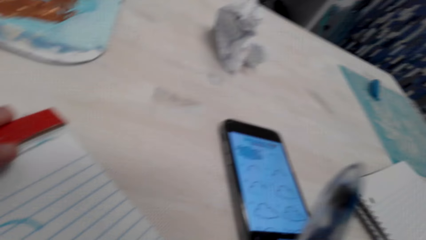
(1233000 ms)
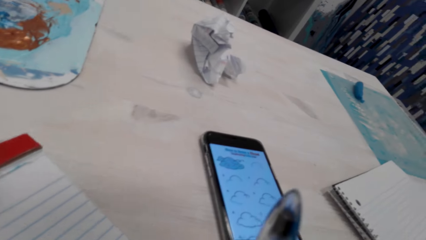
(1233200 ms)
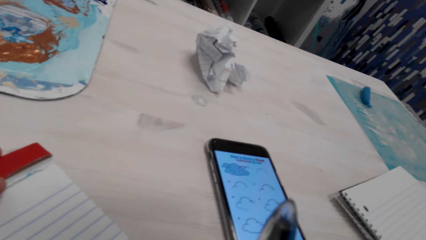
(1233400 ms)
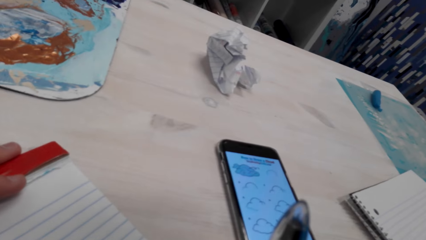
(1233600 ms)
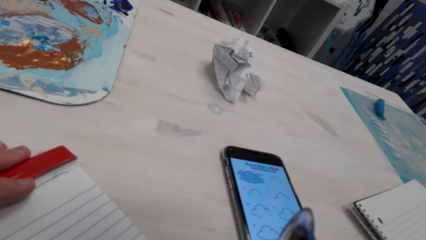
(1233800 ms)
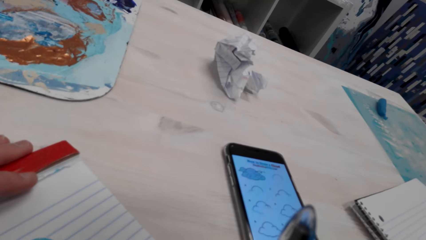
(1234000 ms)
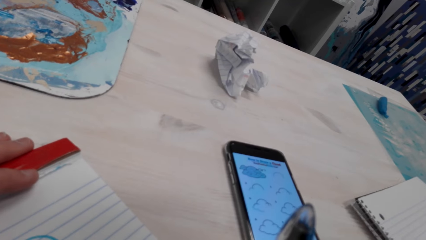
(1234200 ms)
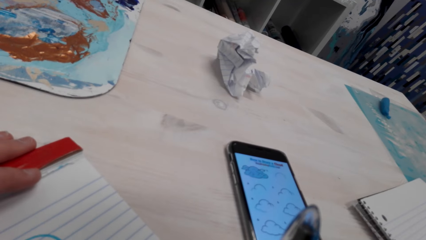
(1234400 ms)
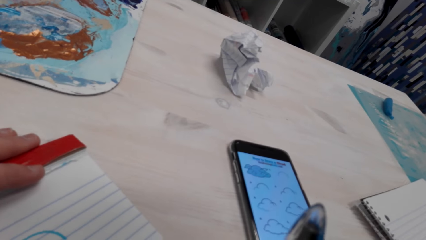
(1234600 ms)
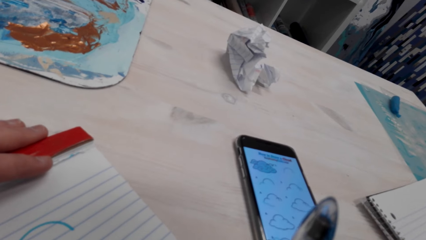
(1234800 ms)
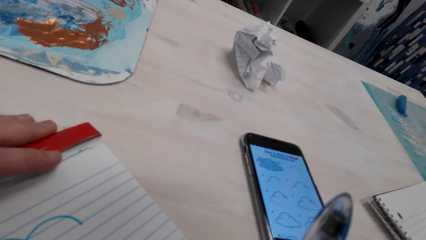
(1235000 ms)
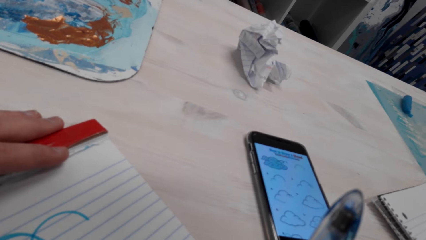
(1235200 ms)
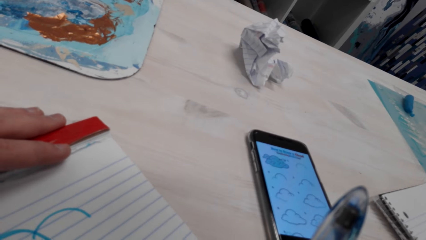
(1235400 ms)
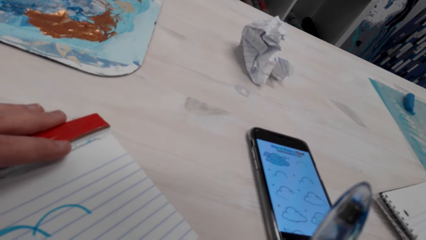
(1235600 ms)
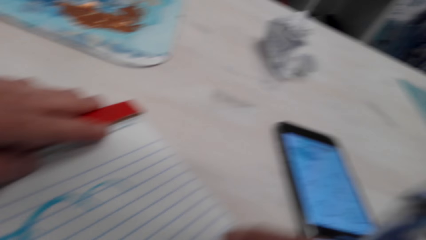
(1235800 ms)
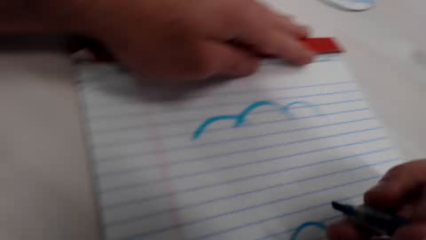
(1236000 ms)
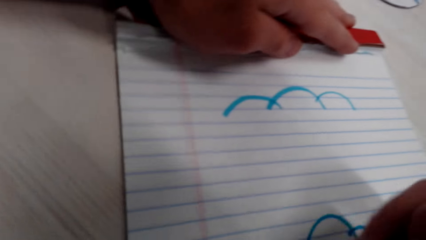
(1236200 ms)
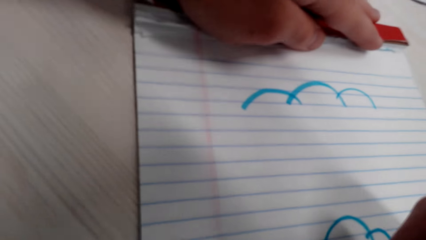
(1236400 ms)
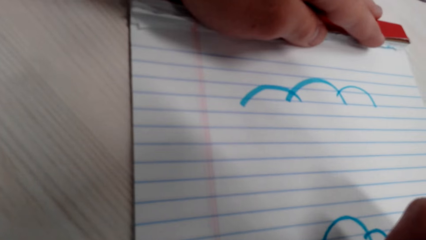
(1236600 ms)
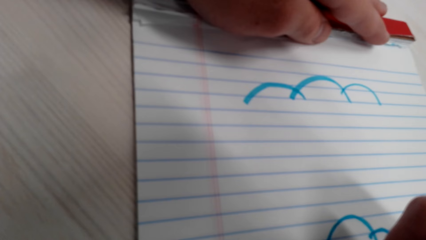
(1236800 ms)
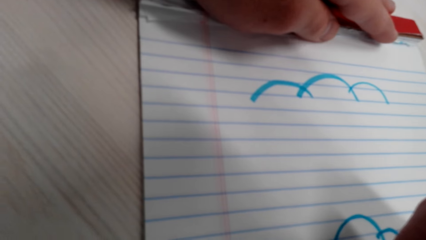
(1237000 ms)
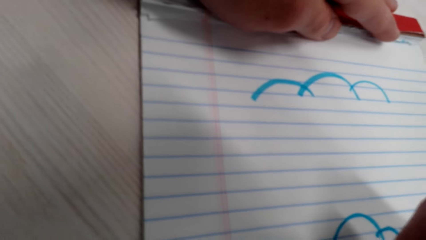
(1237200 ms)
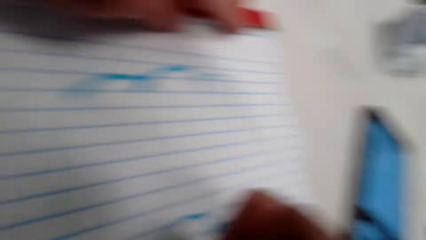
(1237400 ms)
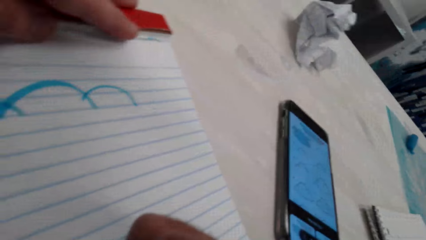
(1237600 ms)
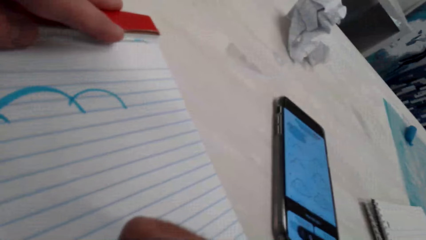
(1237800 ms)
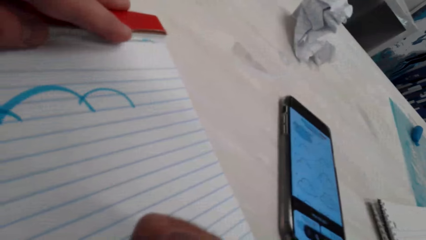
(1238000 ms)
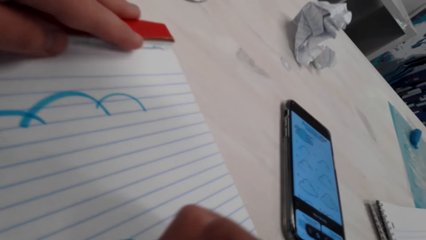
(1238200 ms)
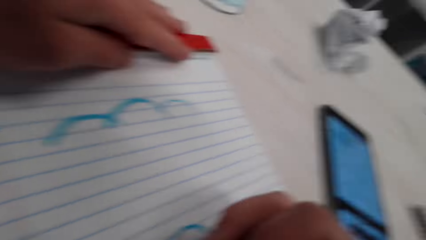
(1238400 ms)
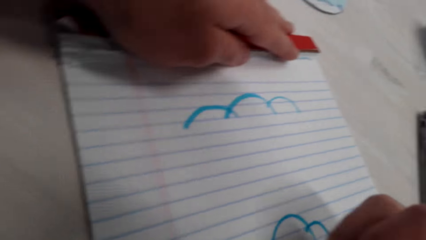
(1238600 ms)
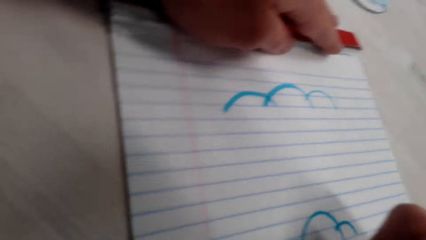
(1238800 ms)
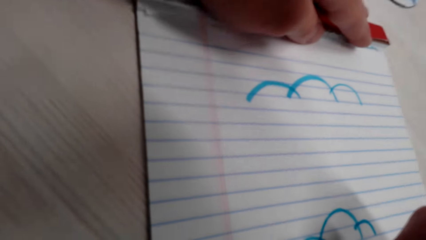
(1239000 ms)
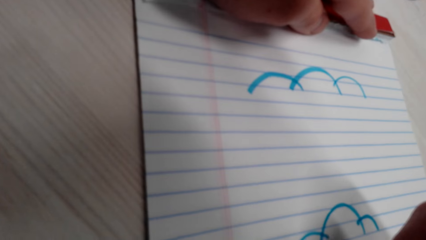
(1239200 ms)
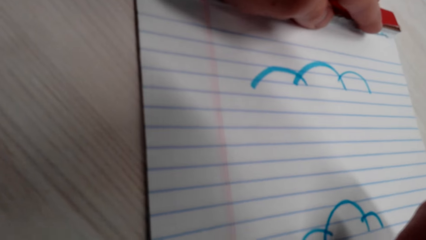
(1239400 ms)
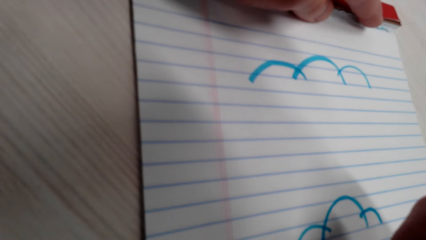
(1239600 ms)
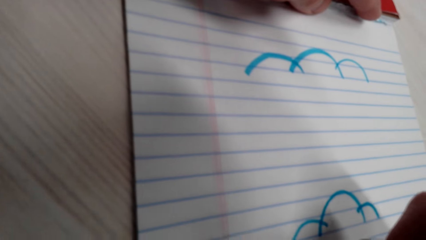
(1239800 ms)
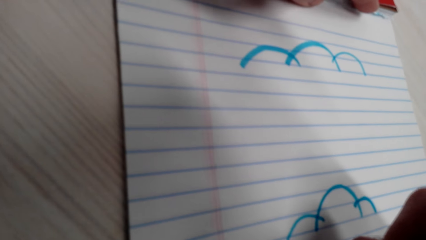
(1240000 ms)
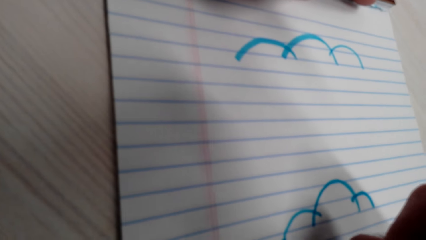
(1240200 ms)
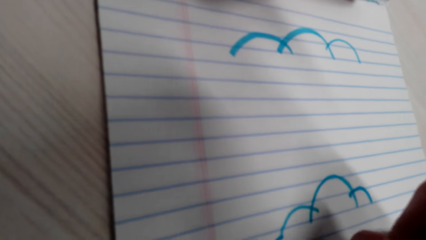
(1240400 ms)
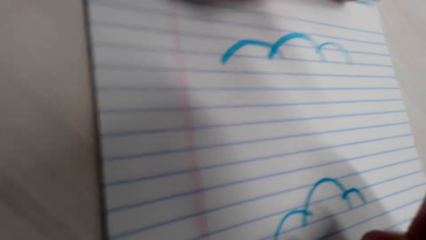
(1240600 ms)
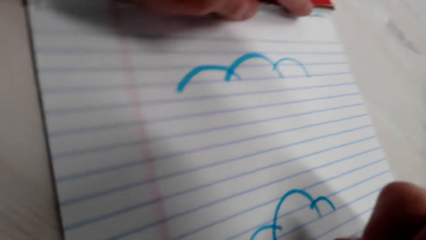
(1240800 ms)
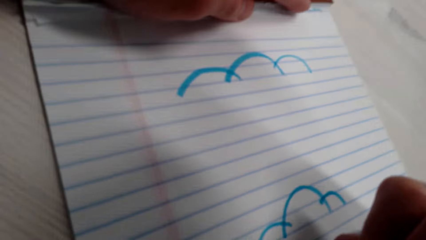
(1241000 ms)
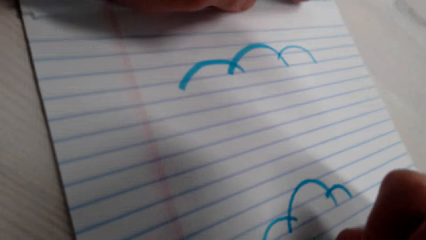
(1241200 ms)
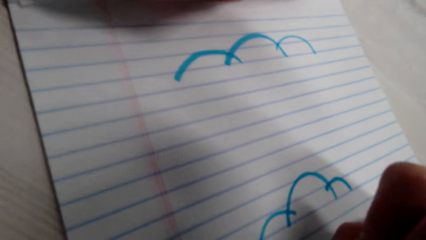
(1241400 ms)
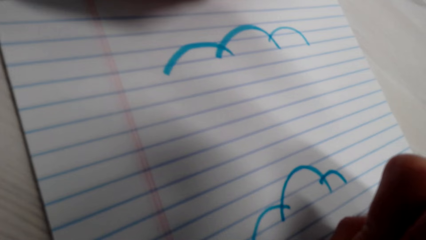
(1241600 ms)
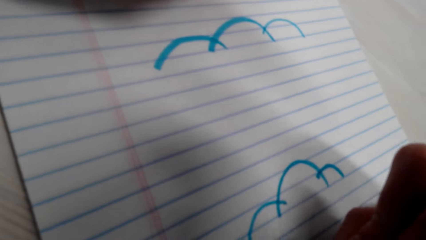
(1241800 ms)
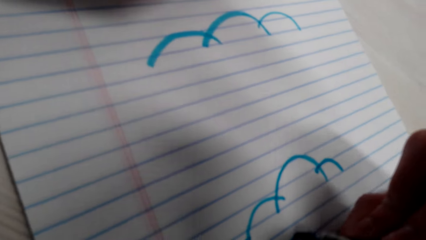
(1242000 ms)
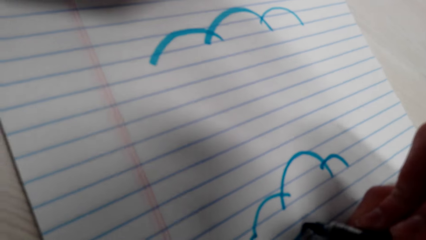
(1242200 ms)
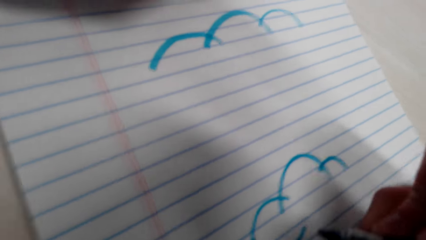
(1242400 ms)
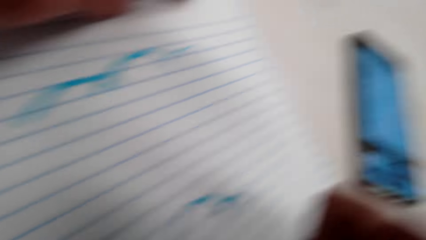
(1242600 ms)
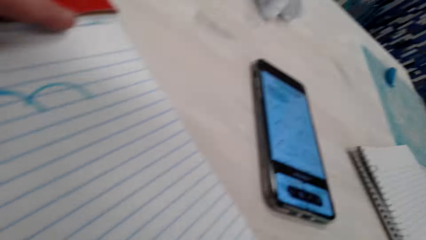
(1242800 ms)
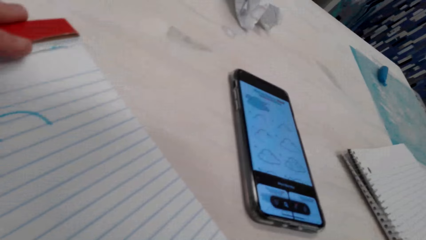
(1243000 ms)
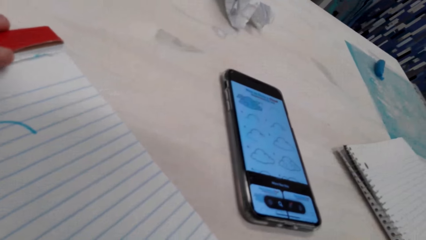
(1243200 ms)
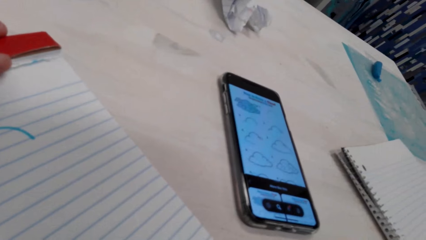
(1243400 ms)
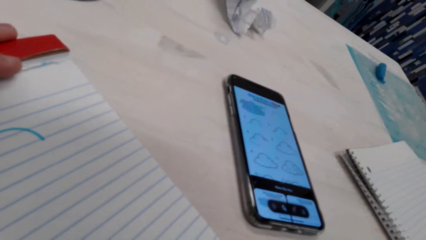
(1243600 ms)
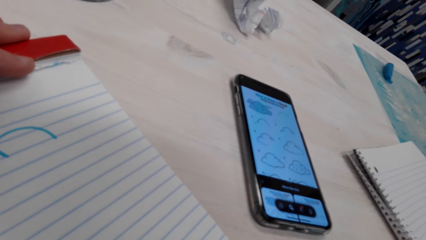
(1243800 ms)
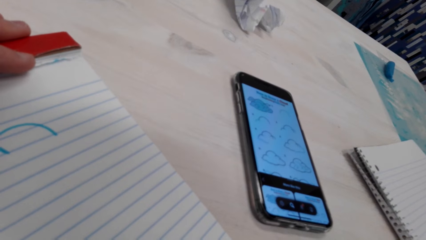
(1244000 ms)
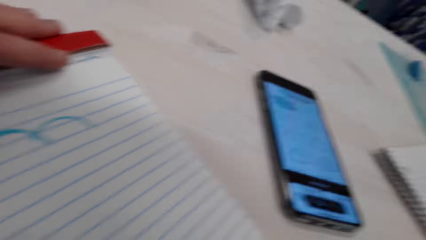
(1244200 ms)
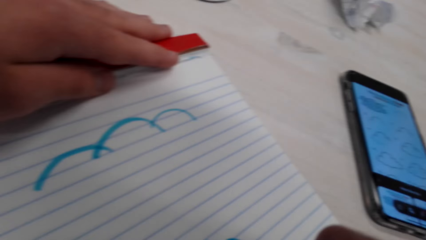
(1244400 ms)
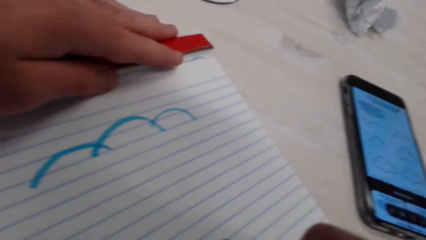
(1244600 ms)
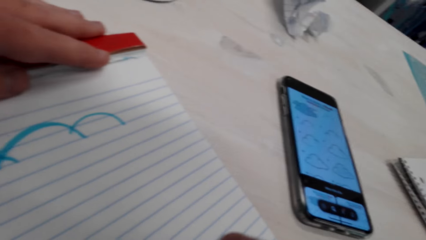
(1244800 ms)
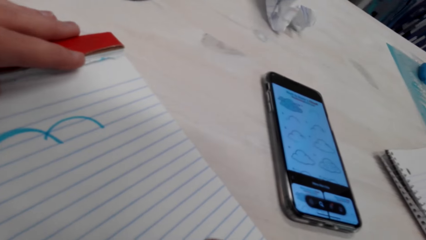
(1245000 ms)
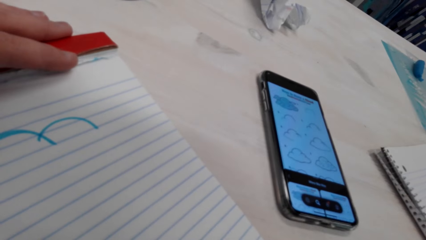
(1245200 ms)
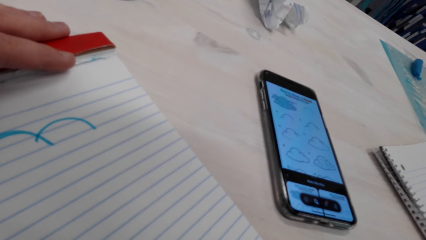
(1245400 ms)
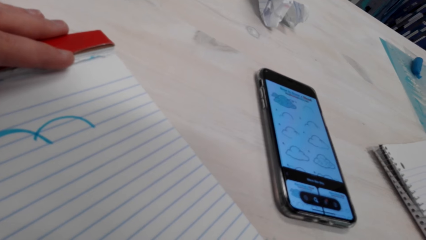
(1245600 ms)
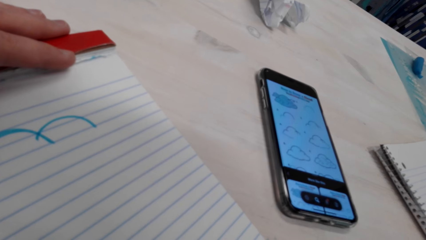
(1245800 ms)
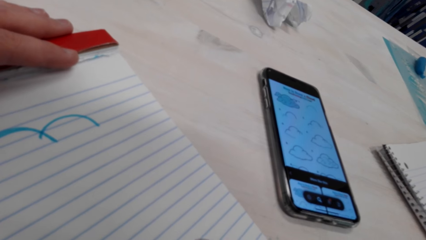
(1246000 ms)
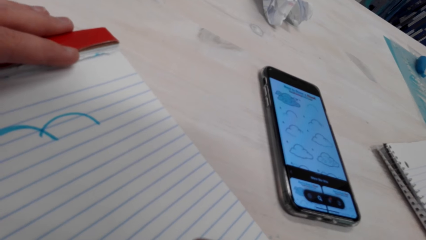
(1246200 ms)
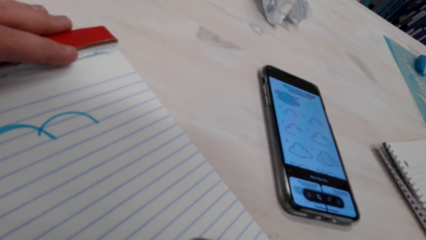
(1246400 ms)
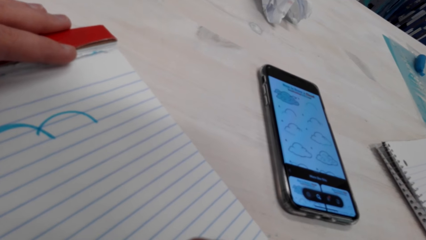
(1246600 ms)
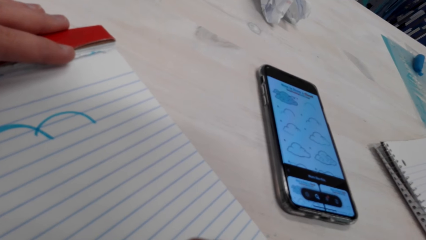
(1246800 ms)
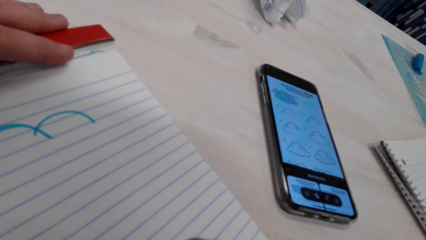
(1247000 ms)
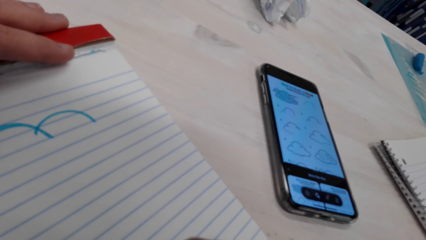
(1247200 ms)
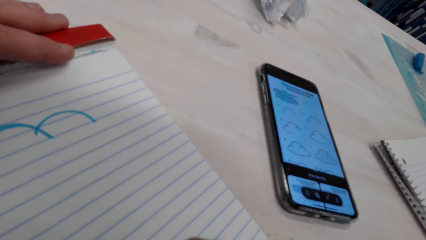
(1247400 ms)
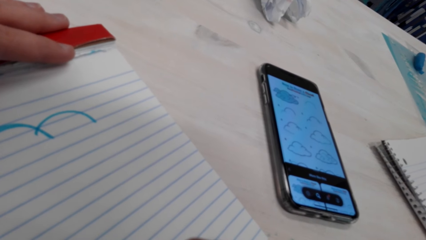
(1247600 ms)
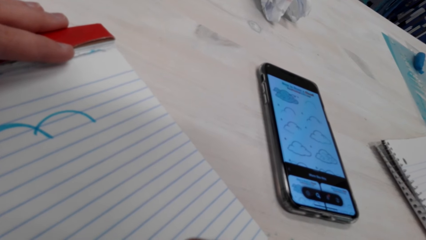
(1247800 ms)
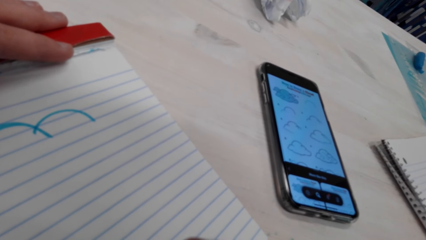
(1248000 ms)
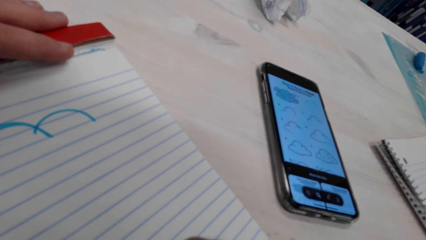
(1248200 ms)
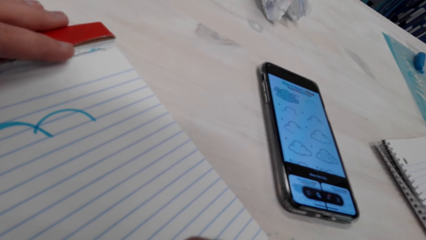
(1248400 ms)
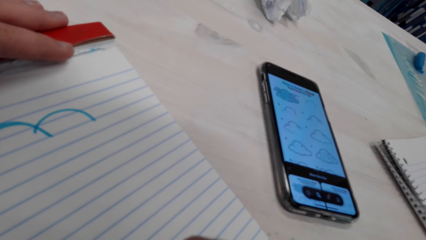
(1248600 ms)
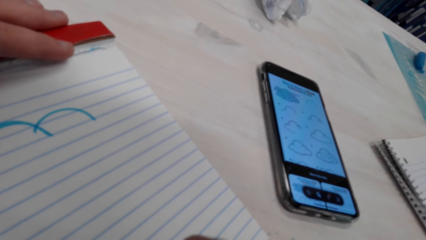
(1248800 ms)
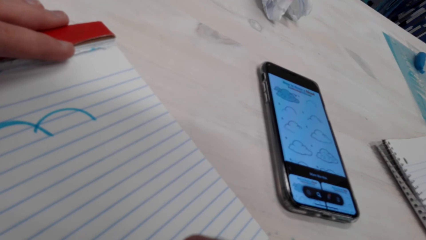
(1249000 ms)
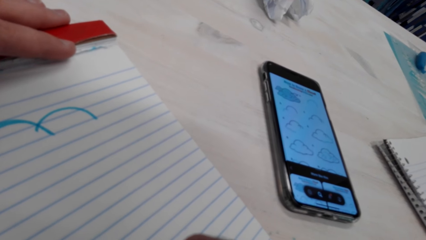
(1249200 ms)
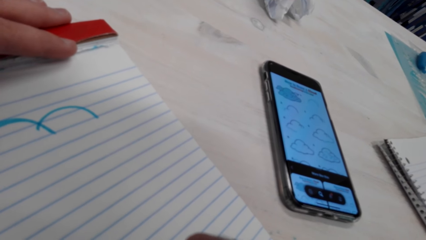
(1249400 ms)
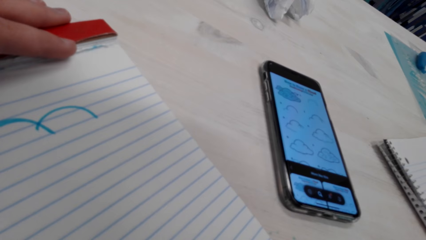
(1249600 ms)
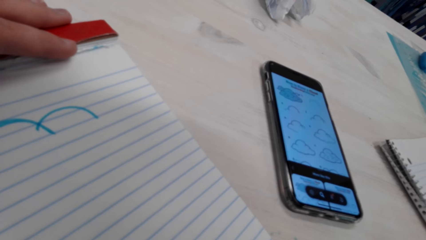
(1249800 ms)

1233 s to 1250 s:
The camera wearer looks at the picture on the phone. They draw on the book with a marker pen. They look at the picture on the phone. They draw on the book. They look at the picture on the phone.
